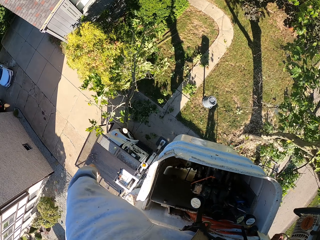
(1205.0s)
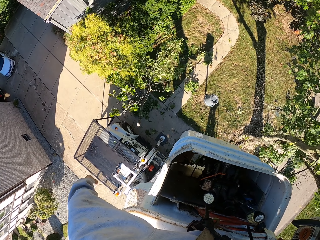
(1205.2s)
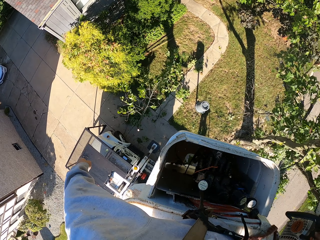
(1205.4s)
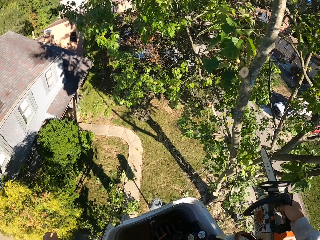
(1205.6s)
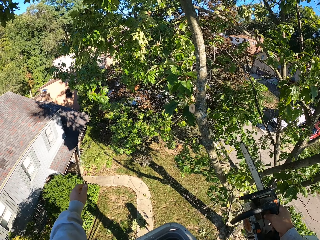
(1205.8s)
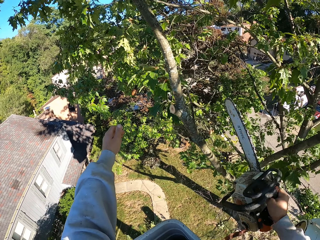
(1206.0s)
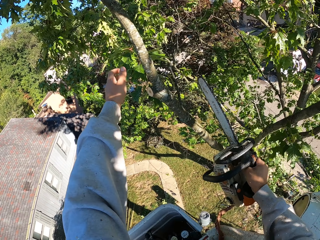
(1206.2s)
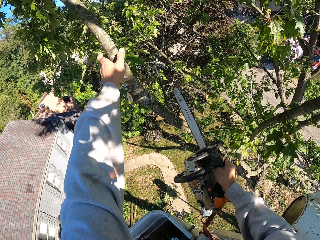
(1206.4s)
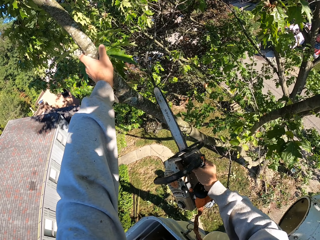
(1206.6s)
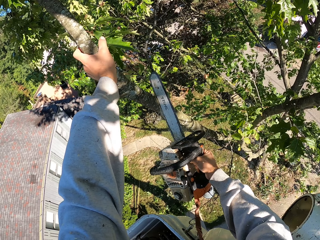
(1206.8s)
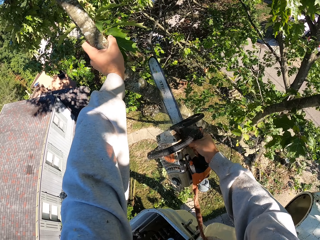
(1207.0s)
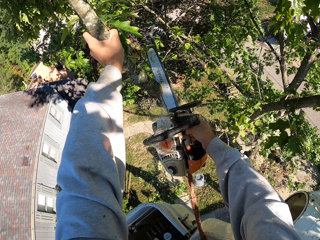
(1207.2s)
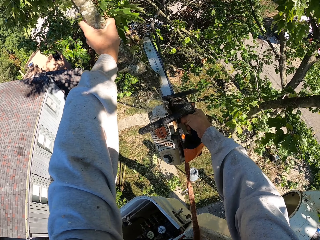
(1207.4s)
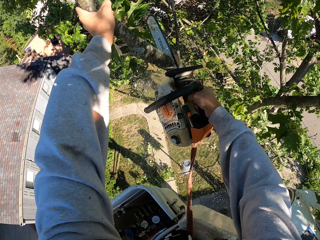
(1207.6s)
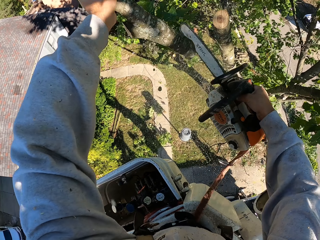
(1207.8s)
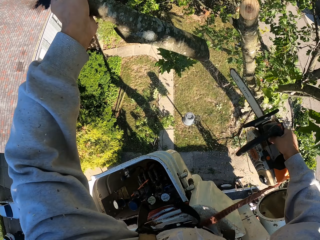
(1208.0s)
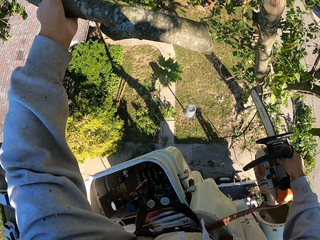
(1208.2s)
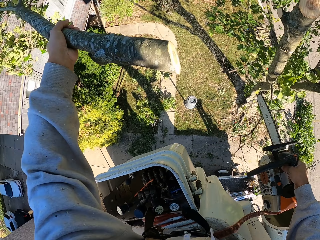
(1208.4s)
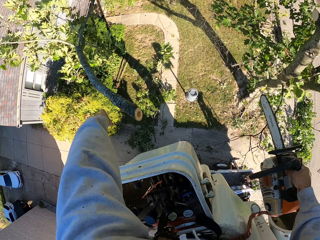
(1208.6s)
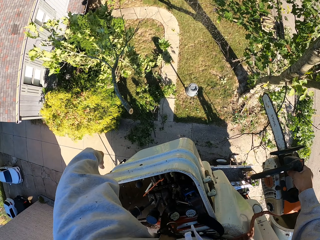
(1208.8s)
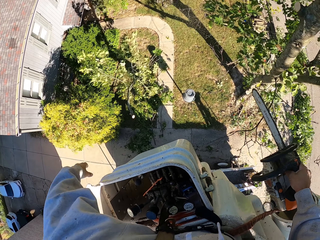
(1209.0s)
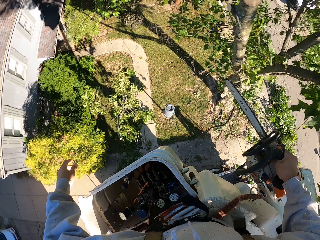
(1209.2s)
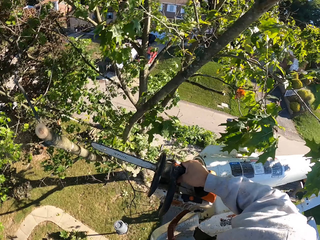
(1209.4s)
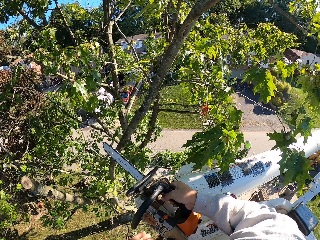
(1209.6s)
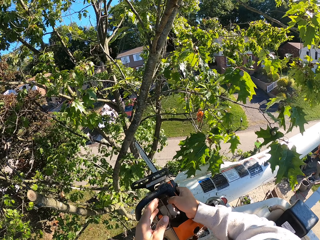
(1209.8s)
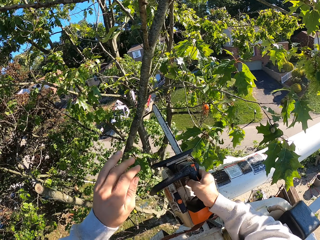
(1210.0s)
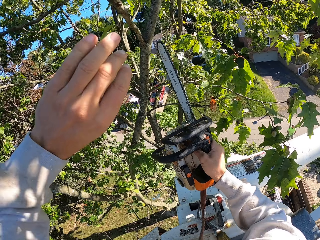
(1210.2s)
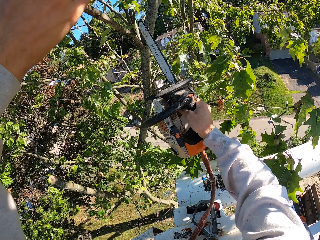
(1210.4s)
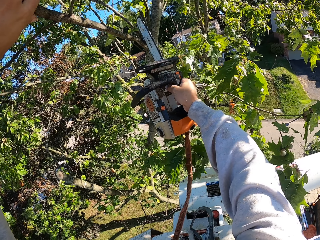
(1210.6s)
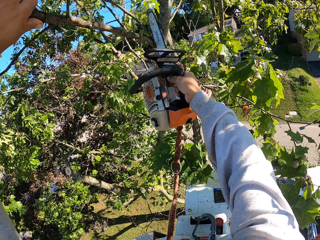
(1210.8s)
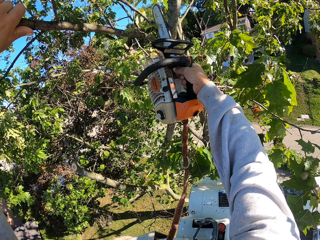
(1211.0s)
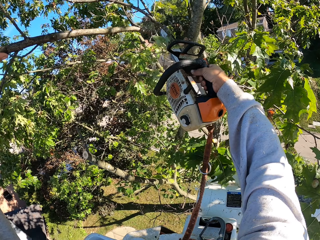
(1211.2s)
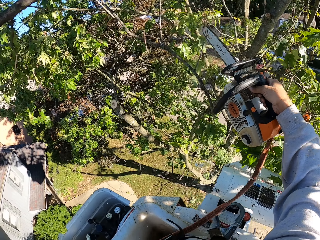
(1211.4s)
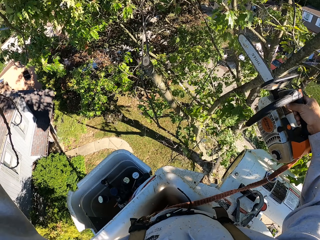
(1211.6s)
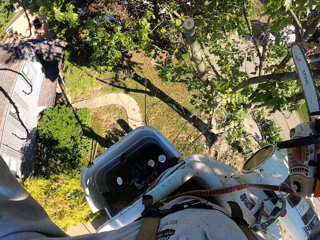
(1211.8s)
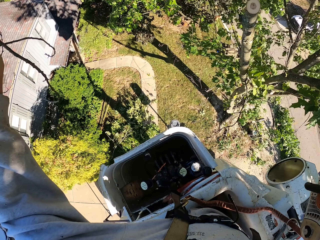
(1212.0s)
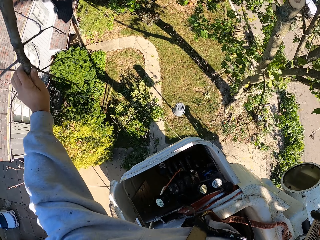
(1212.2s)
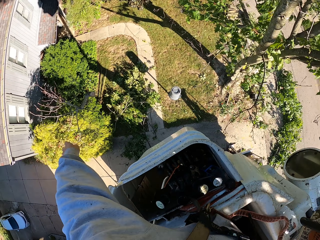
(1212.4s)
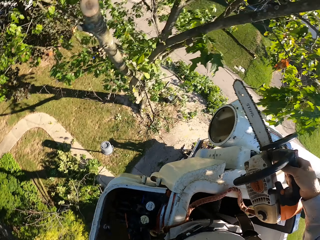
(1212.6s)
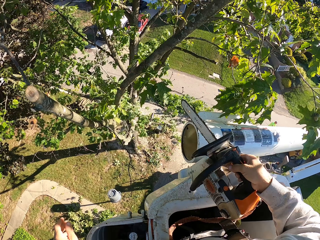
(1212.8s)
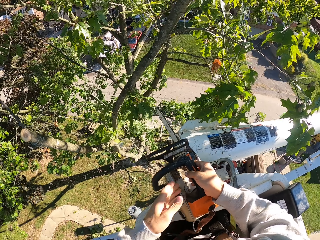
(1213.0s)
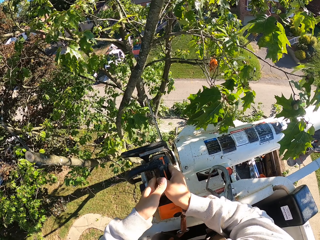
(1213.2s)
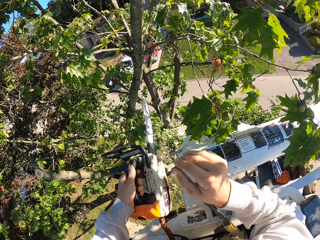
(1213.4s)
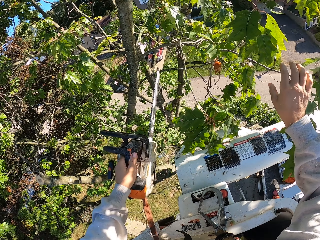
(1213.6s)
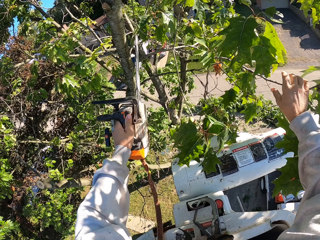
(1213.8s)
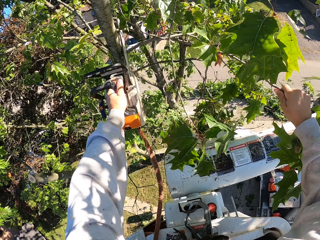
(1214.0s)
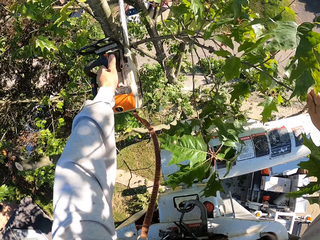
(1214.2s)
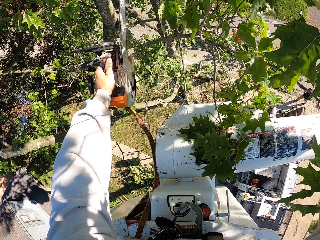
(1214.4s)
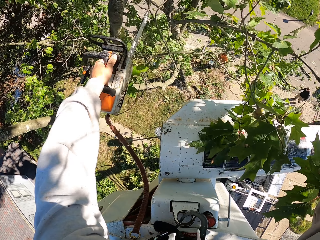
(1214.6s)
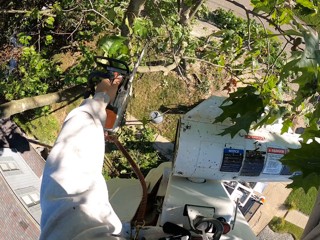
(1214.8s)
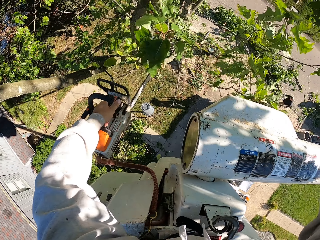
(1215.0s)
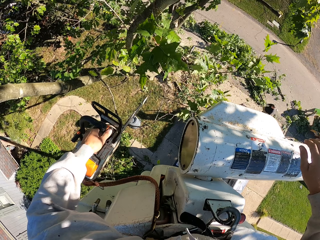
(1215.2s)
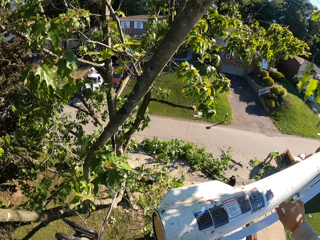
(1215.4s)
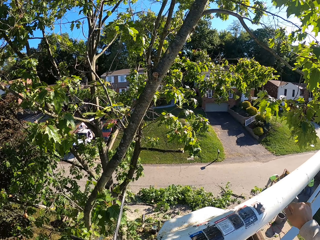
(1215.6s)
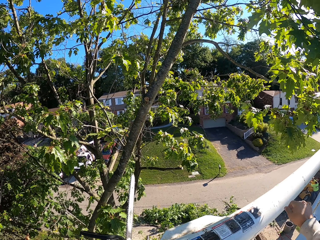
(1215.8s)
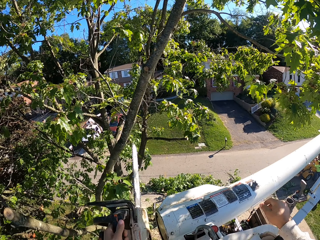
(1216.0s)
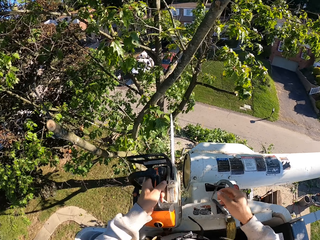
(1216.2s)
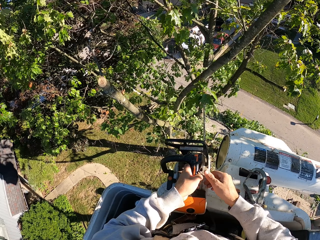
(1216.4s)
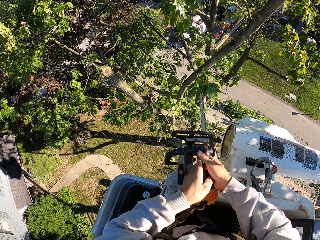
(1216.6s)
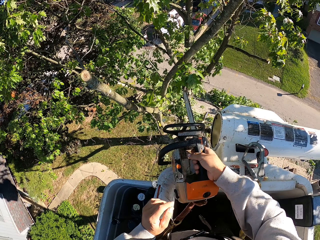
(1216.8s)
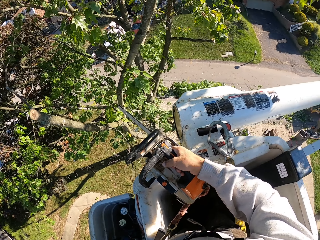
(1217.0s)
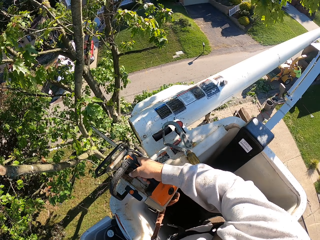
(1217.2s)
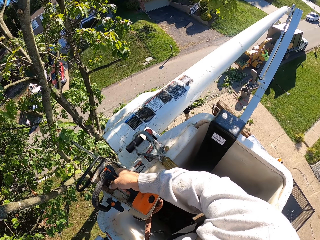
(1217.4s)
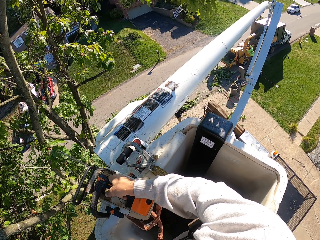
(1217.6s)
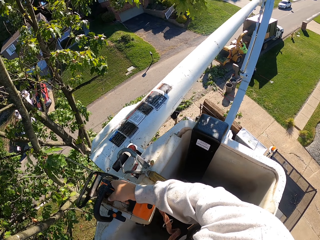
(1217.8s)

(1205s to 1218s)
The camera wearer throws the tree branch in his left hand to the ground. He holds a tree branch with his left hand. He touches the tree. He cuts the tree branch from the tree with the chain saw in his right hand. He throws the tree branch in his left hand to the ground. He holds a tree branch with his left hand. He touches the tree. He cuts the tree branch from the tree with the chain saw in his right hand. He throws the tree branch in his left hand to the ground. He transfers the chain saw from his right hand to his left hand. He holds a tree branch with his right hand. He cuts the tree branch from the tree with the chain saw in his left hand. He throws the tree branch in his right hand to the ground. He transfers the chain saw from his left hand to his right hand.

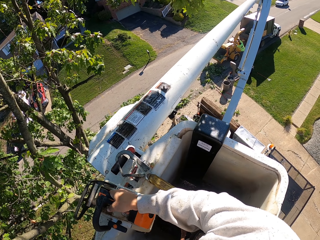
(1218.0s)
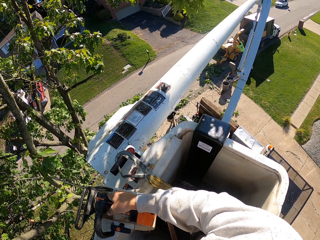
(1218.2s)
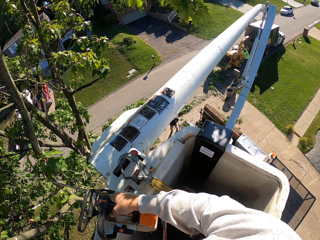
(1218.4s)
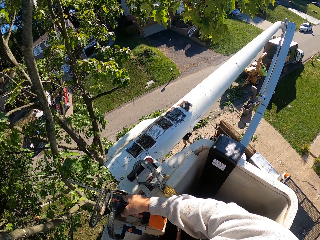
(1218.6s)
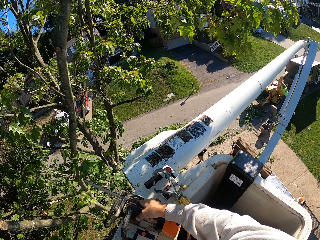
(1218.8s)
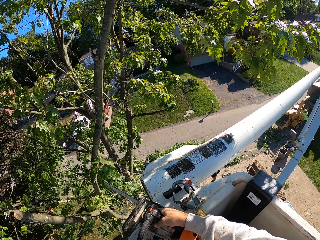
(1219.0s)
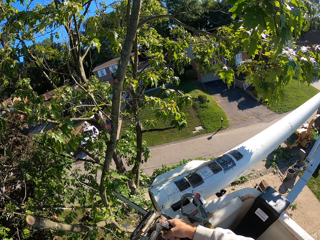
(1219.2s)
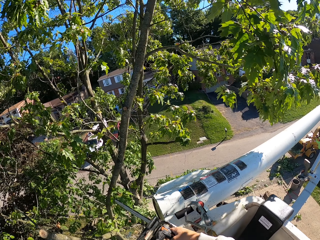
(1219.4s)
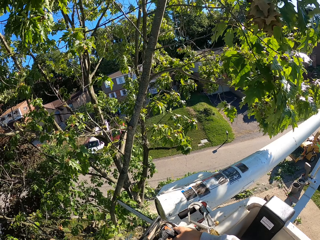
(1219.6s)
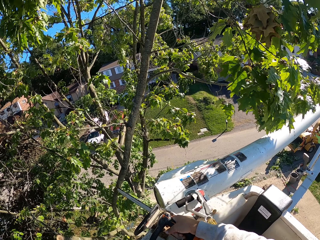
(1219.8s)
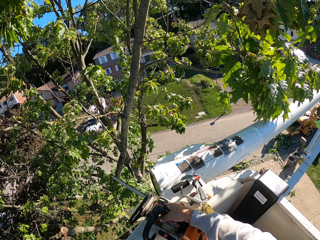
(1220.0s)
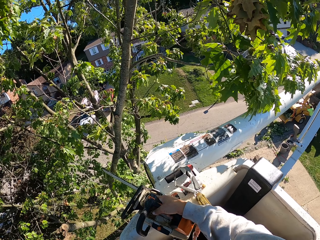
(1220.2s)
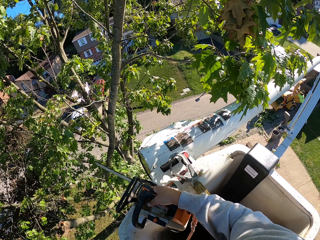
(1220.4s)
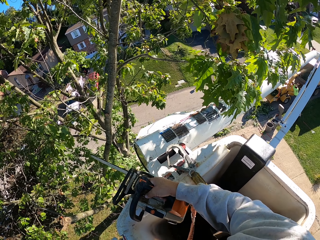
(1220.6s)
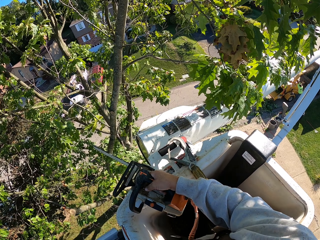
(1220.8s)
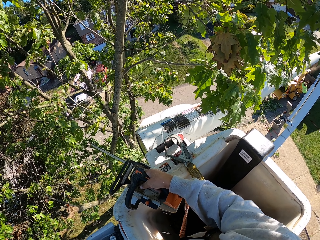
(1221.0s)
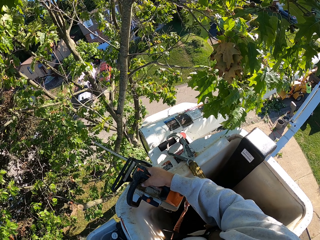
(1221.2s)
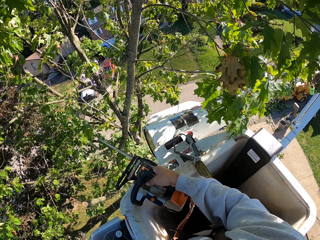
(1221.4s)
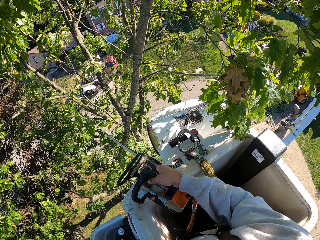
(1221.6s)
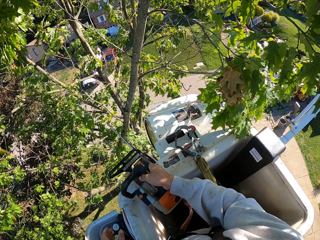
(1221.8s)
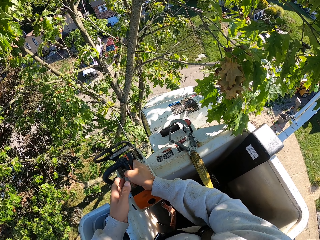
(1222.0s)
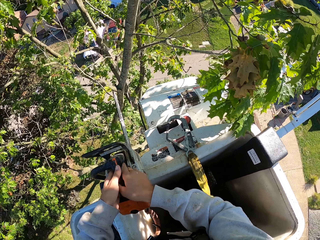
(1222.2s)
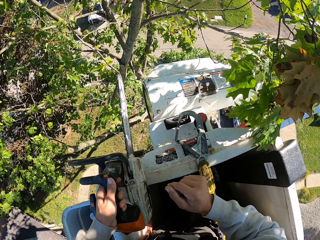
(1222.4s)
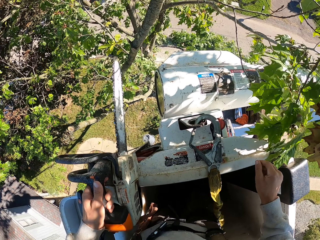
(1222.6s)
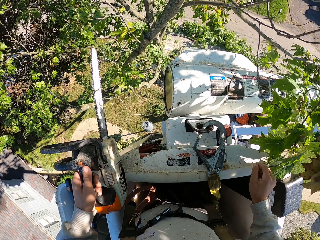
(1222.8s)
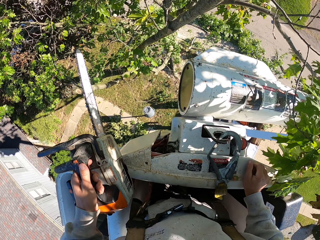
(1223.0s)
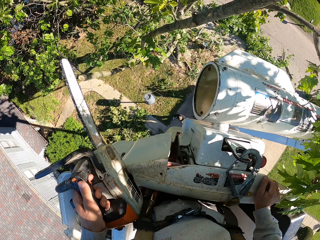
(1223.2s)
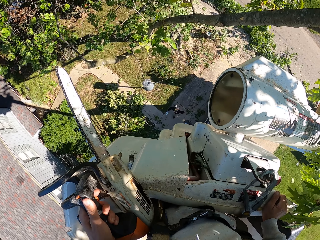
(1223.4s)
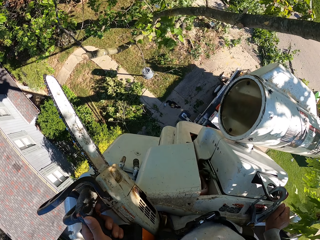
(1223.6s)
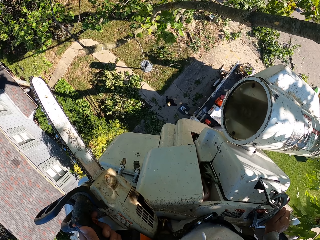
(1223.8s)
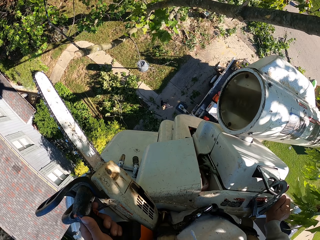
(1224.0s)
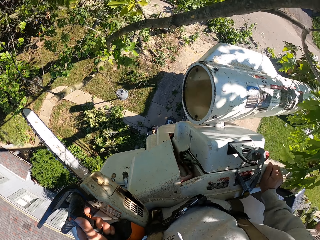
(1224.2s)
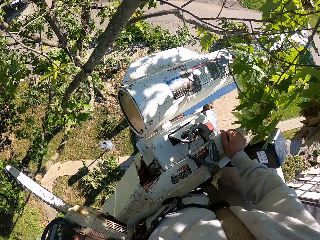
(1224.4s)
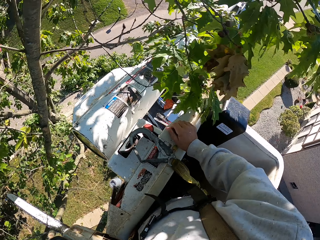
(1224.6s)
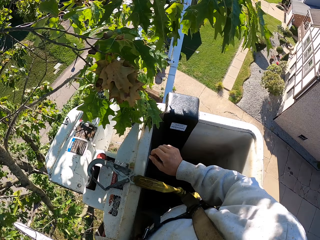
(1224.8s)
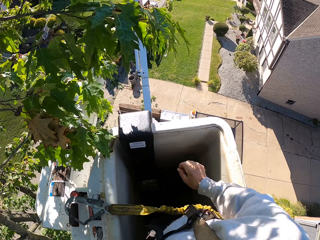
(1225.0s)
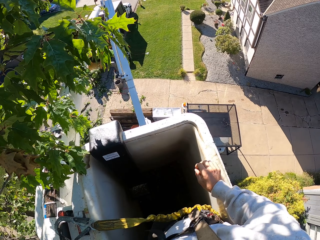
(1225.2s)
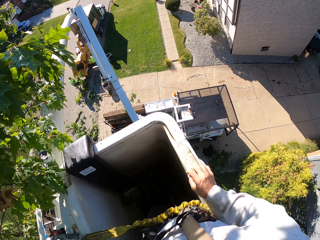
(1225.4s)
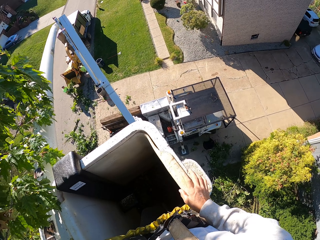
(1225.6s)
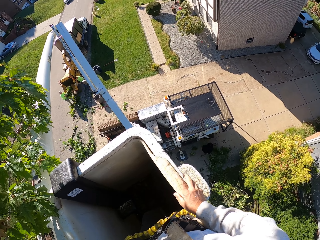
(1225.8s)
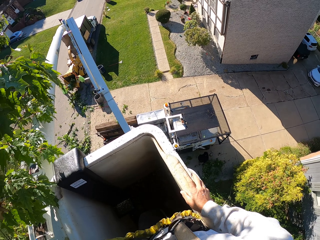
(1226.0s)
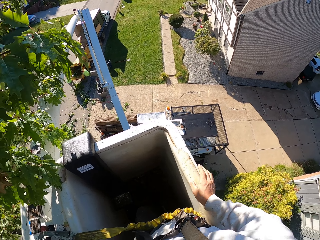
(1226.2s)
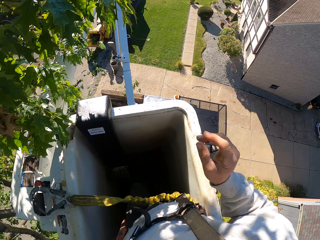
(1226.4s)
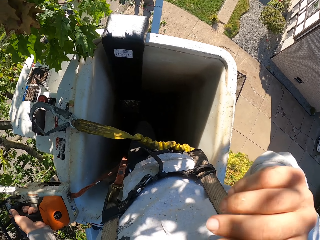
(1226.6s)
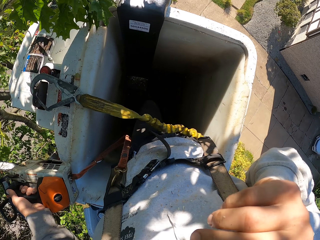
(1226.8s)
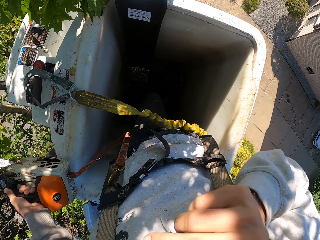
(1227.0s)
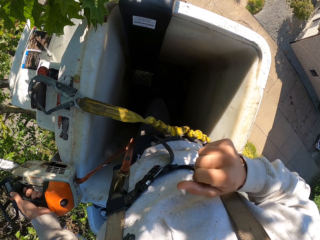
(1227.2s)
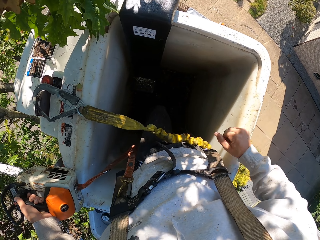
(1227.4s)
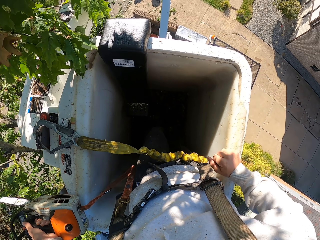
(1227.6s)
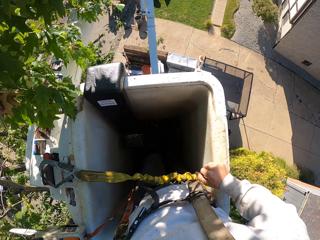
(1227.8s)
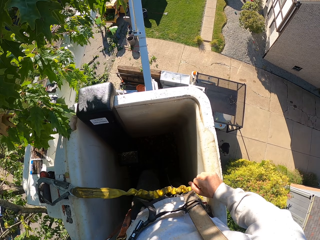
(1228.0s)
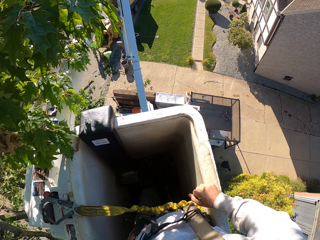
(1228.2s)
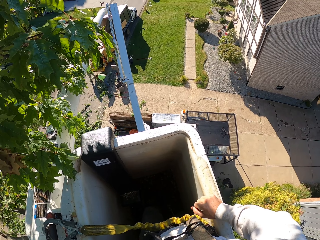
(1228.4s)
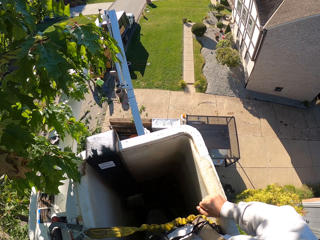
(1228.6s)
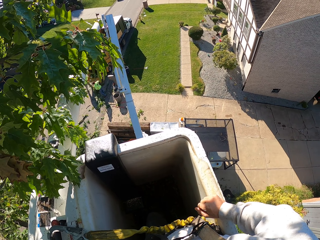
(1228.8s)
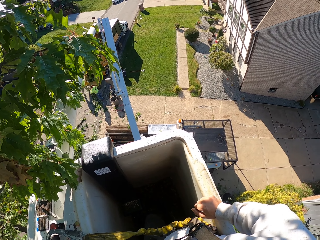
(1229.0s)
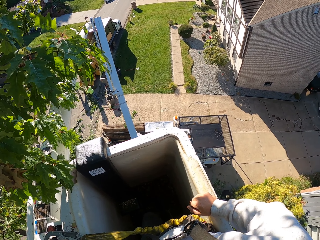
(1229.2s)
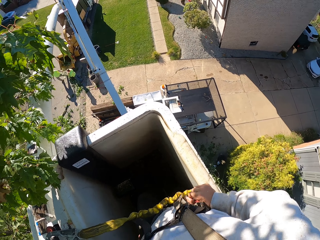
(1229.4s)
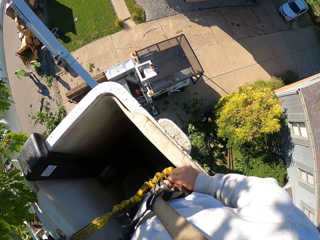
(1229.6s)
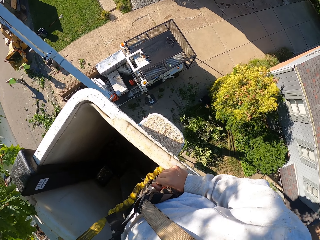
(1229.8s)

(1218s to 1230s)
The camera wearer looks around. He transfers the chain saw from his right hand to his left hand. He moves the hand. He looks around. The man puts some tree branches into the truck with both hands. The camera wearer touches his face with his right hand. He lifts the hand. He looks around.
